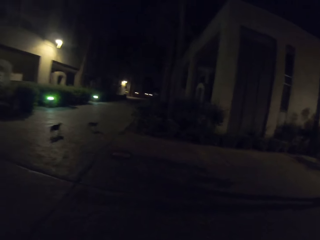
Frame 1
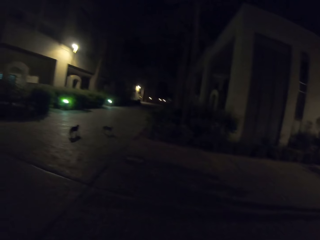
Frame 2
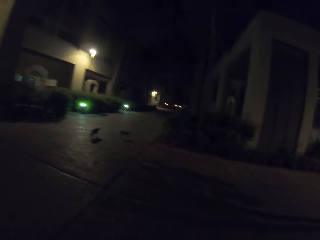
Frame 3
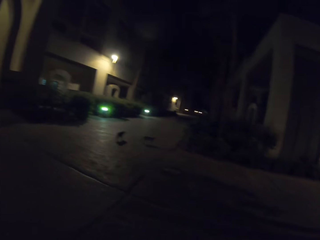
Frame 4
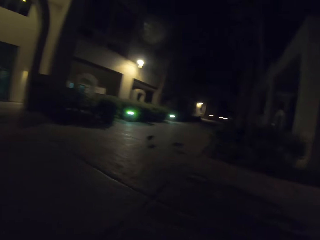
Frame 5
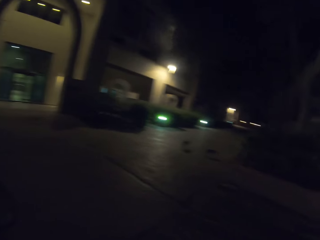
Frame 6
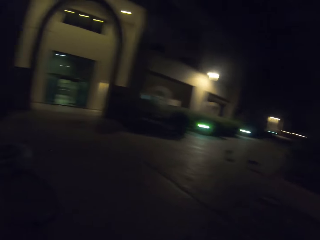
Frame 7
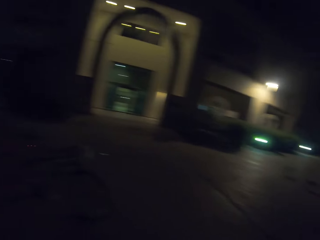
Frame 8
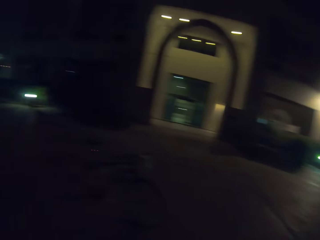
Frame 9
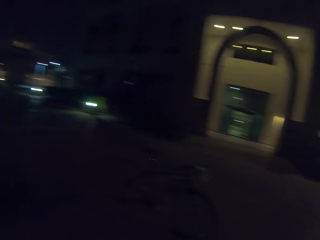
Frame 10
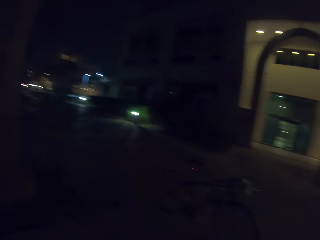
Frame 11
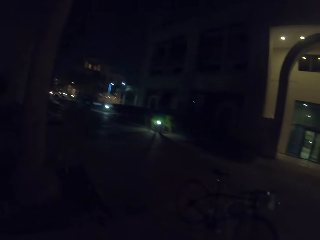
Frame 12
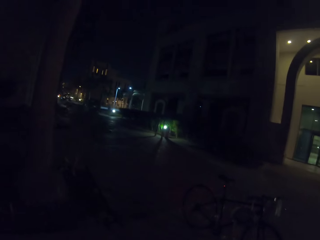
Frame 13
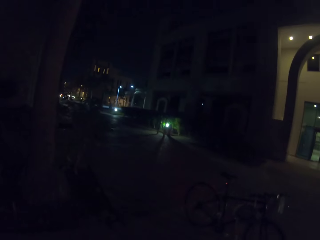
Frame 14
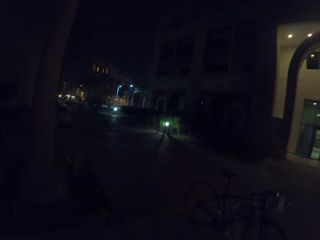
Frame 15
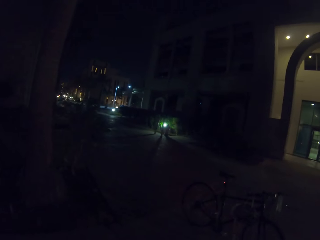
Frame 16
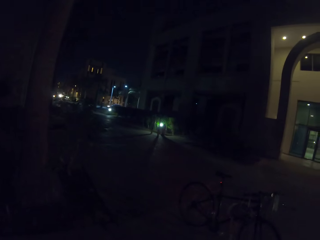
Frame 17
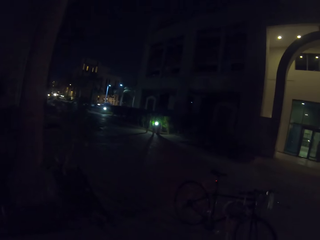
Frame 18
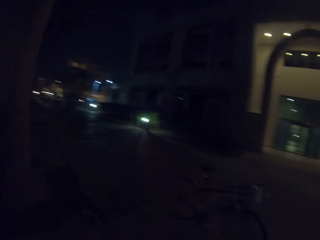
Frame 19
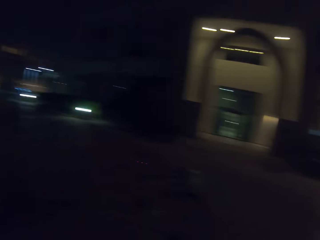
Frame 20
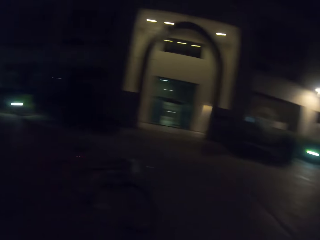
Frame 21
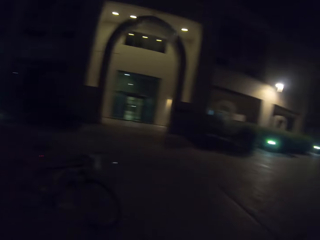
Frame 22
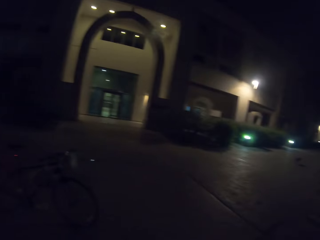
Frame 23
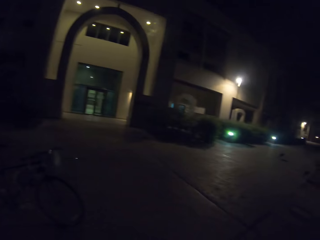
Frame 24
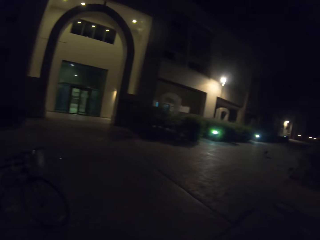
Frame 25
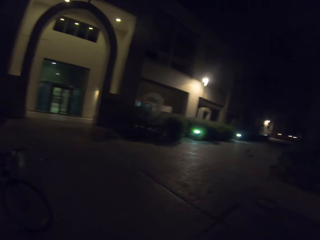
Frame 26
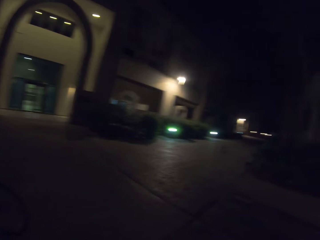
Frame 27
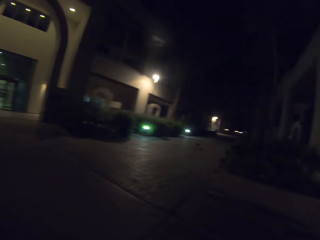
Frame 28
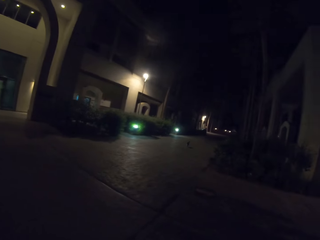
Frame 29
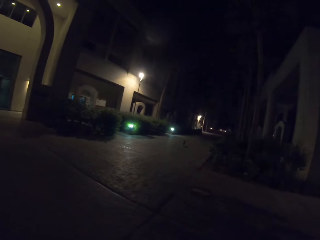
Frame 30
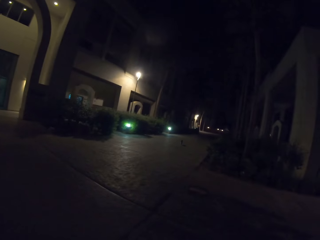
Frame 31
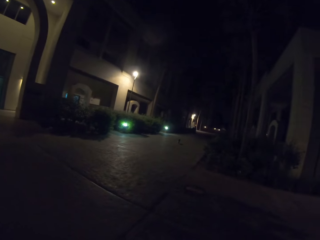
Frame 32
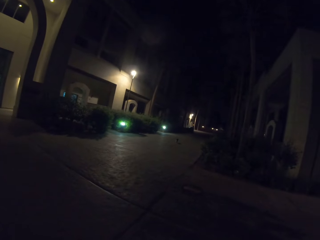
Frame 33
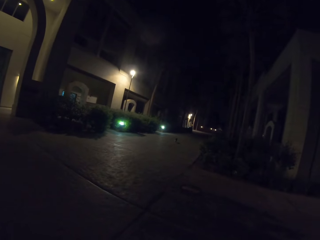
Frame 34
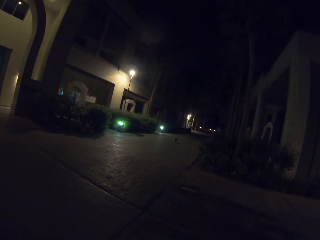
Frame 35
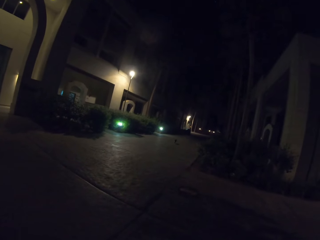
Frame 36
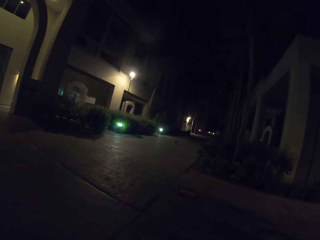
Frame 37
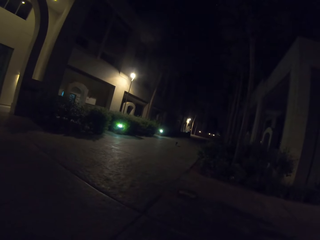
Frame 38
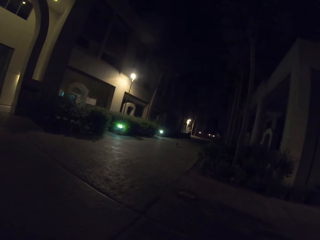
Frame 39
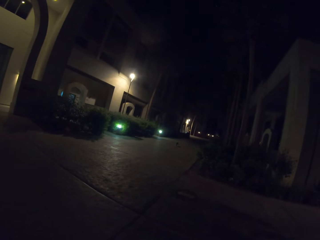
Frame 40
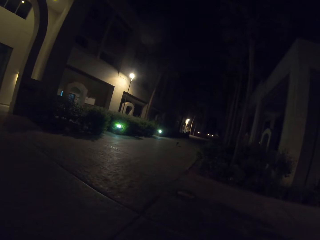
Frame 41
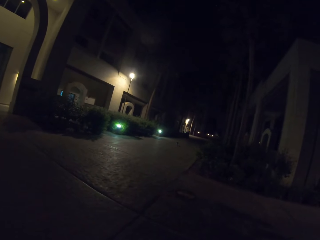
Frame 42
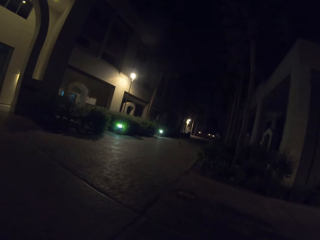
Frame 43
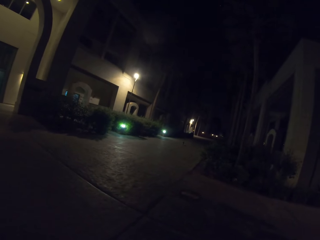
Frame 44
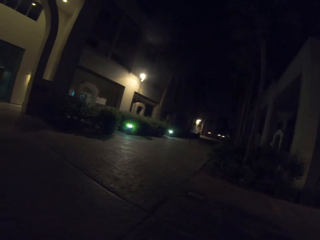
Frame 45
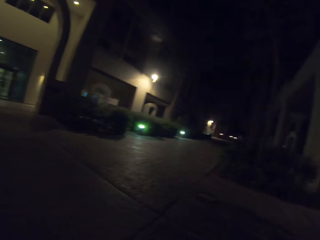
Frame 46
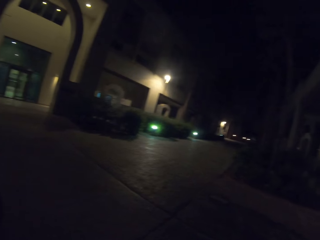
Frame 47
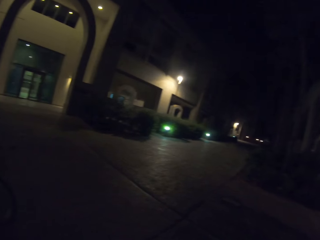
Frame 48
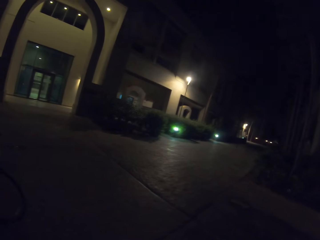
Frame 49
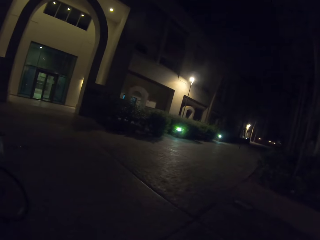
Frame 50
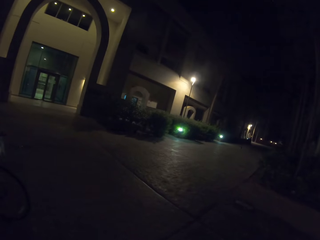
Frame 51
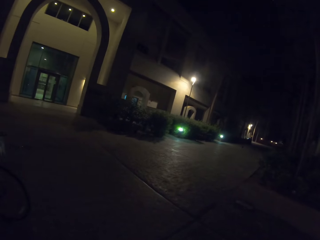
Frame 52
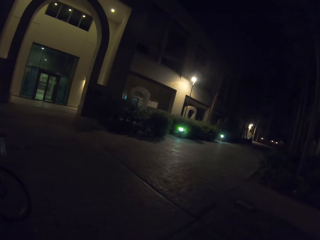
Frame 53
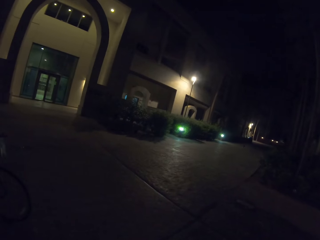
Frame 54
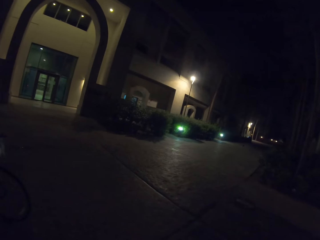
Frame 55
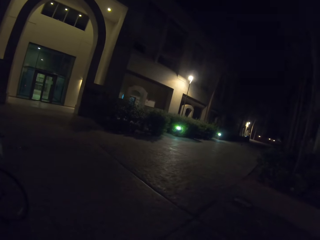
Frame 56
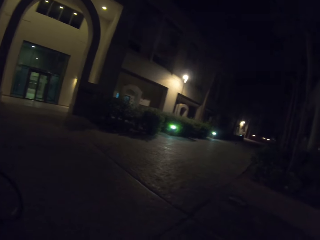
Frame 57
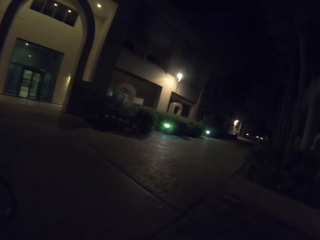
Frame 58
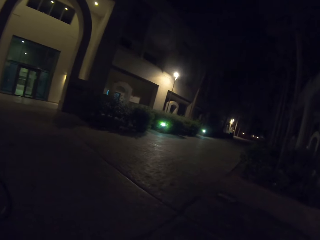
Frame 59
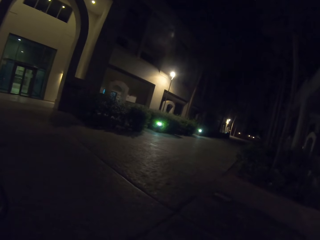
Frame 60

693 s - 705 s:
The camera wearer looks around. They look at a cat.

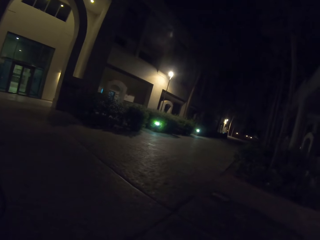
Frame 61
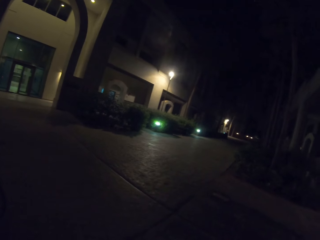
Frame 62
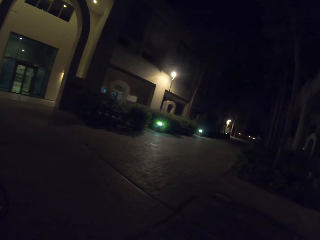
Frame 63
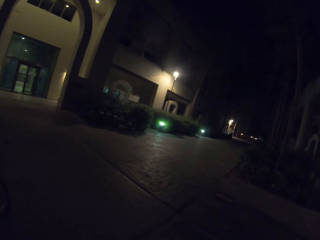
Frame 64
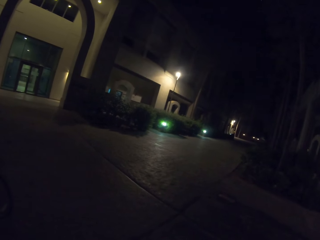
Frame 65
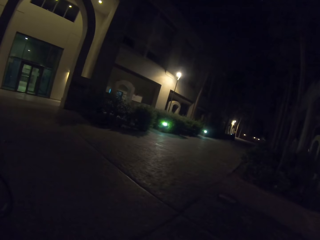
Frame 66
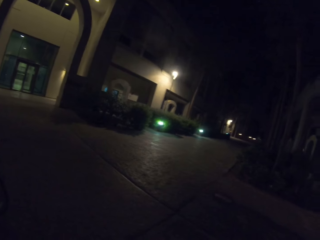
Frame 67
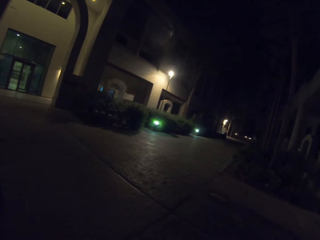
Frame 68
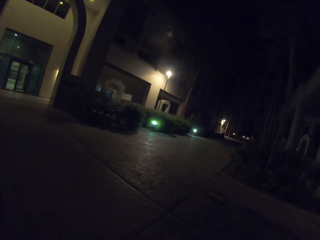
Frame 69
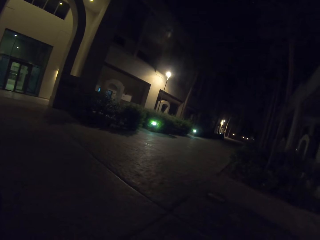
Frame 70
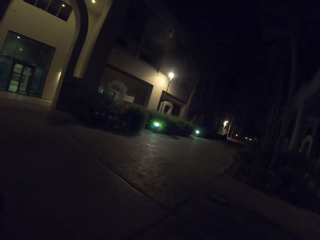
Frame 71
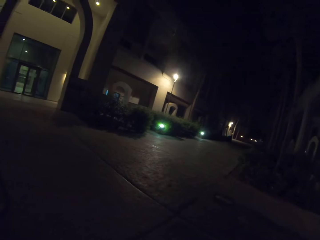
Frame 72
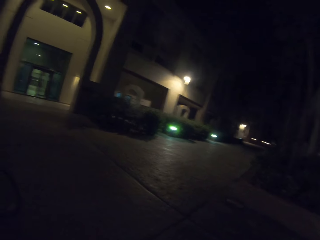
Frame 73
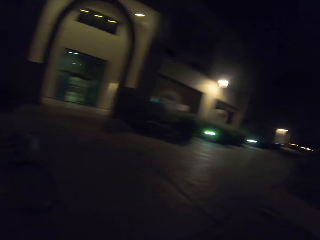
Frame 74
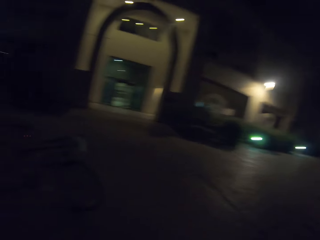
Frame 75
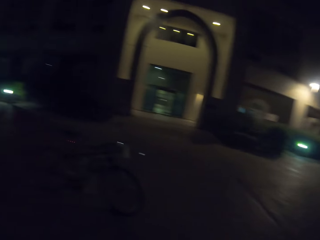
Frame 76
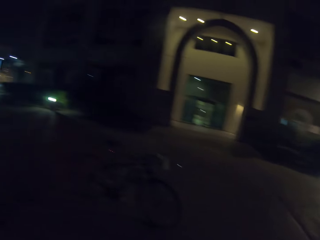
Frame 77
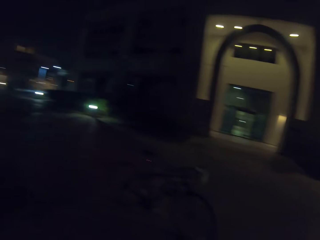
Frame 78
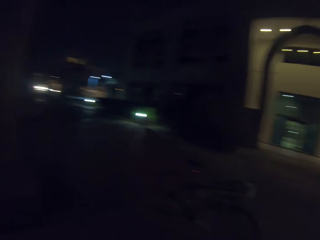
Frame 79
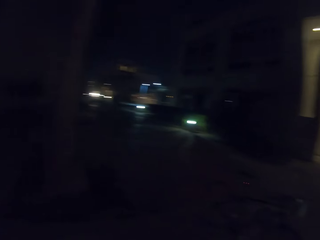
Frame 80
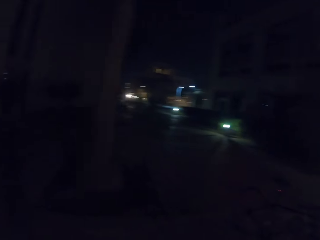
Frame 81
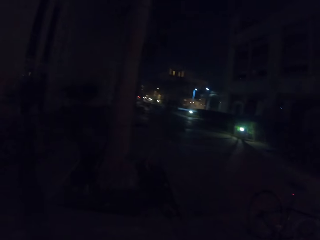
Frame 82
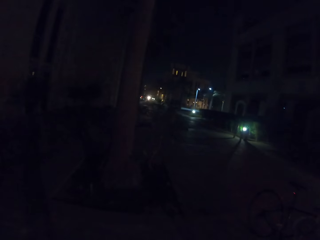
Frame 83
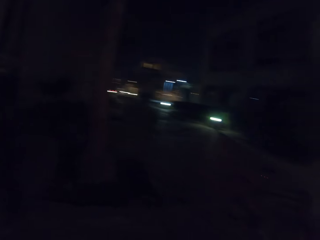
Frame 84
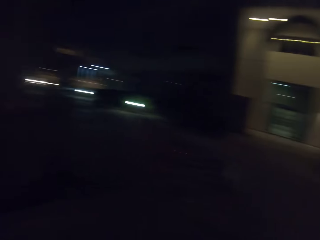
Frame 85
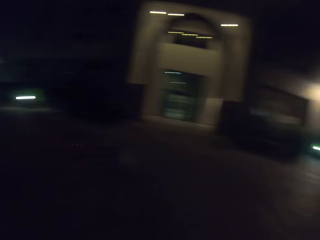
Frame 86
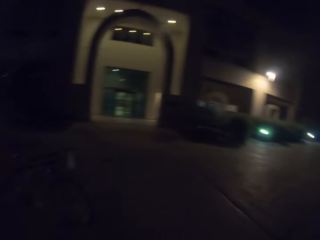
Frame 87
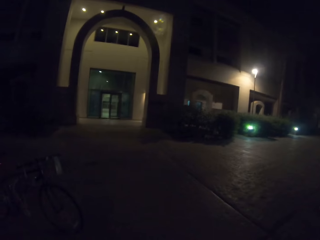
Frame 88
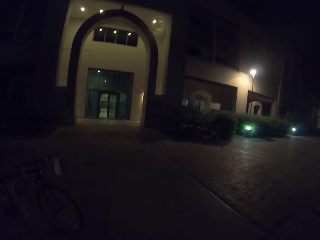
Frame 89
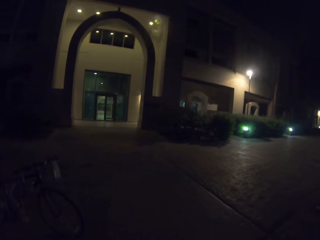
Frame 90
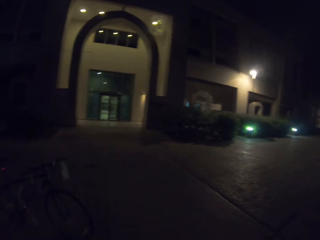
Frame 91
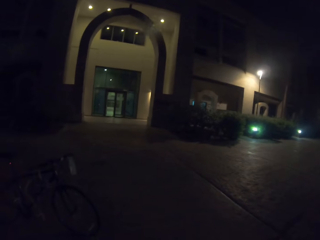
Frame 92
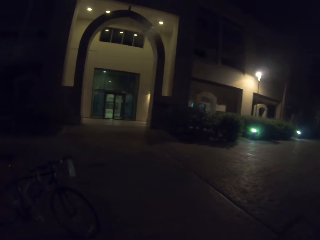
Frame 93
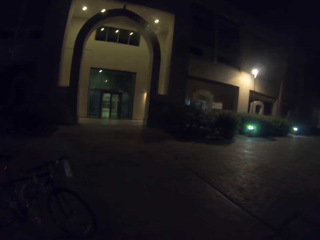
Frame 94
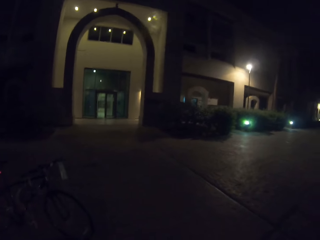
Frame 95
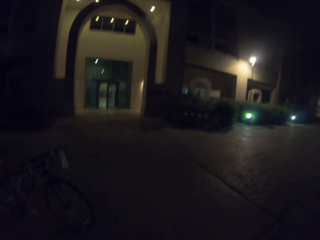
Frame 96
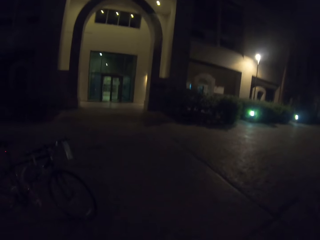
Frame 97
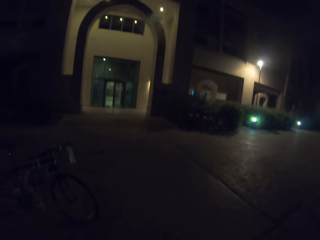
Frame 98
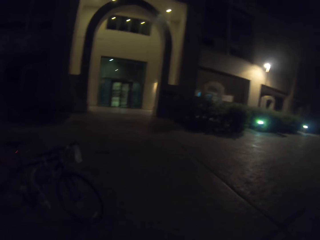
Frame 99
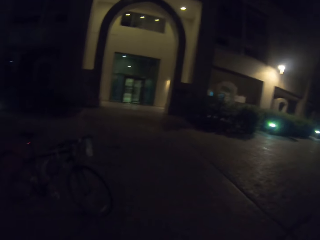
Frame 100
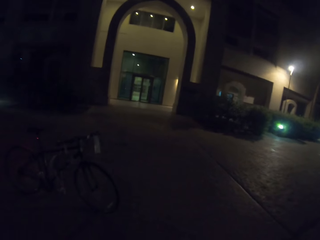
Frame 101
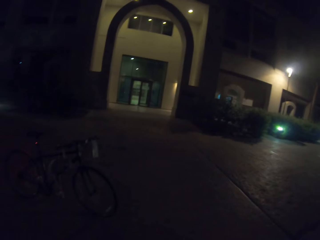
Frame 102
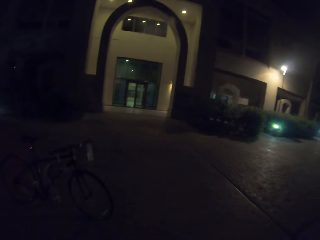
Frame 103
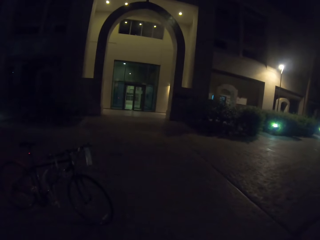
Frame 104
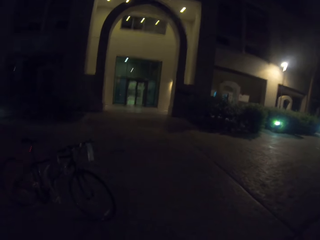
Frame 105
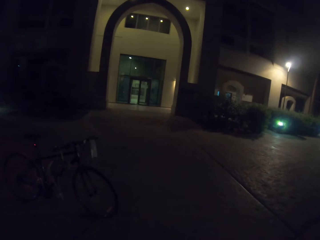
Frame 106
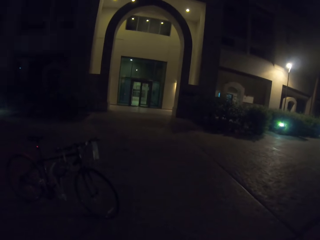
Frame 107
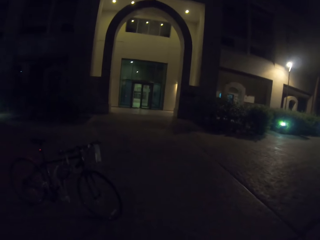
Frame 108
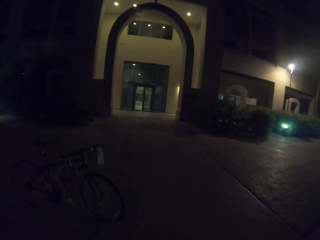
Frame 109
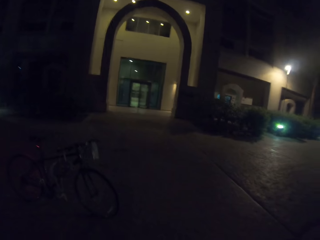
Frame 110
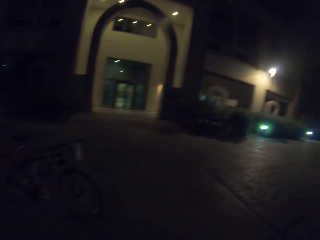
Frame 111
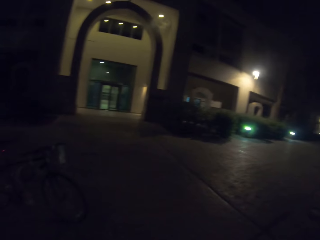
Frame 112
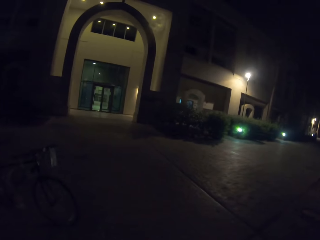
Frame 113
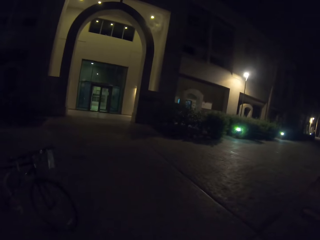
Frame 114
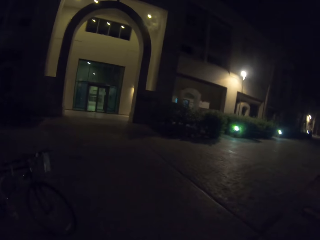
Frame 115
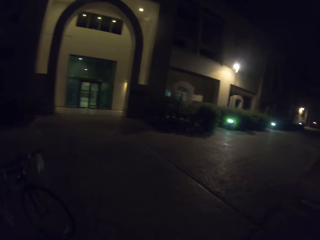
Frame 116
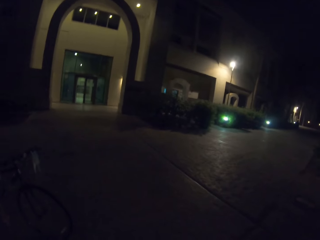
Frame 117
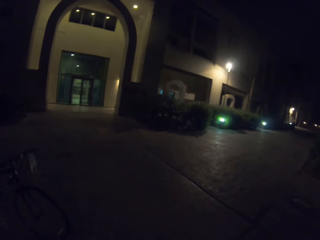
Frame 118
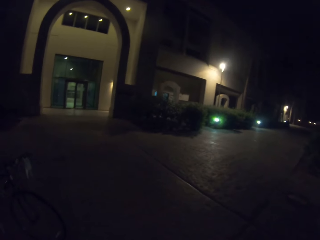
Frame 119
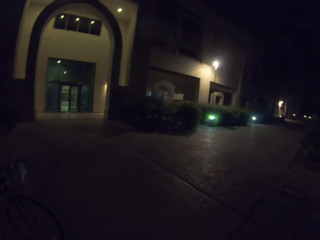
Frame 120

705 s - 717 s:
The camera wearer looks around. They look at a bicycle.
